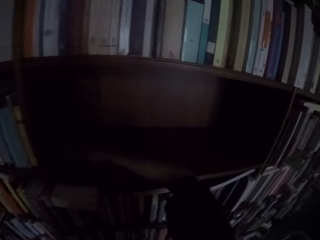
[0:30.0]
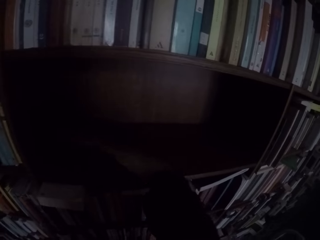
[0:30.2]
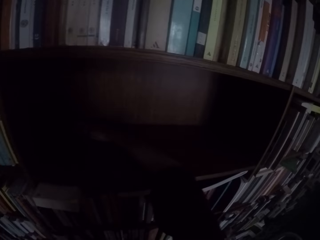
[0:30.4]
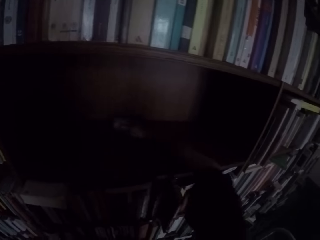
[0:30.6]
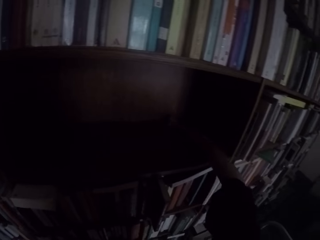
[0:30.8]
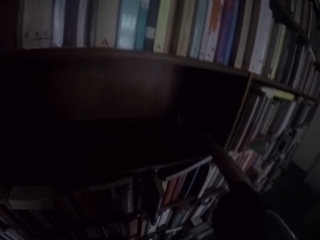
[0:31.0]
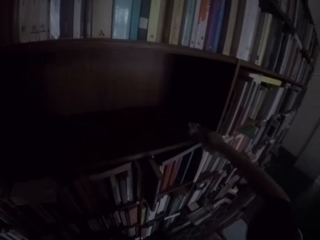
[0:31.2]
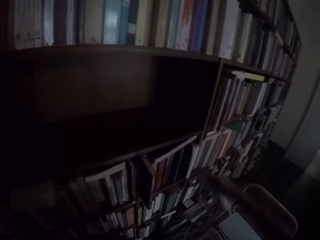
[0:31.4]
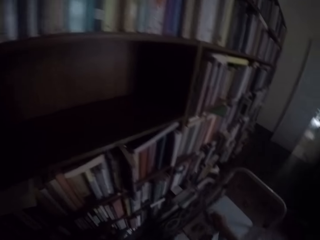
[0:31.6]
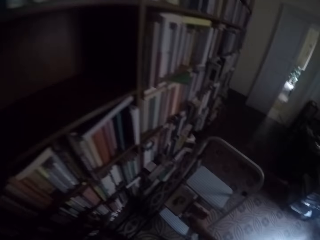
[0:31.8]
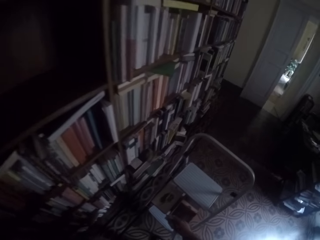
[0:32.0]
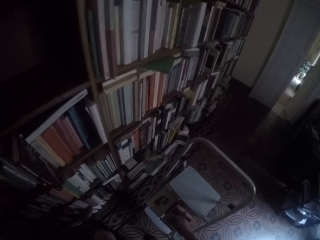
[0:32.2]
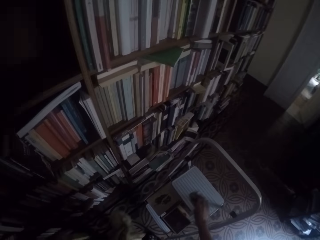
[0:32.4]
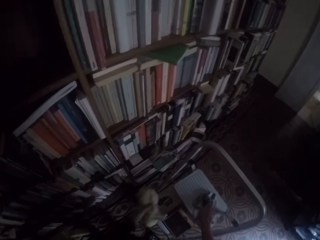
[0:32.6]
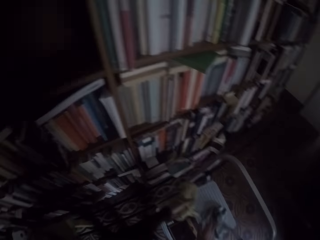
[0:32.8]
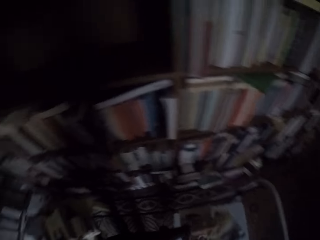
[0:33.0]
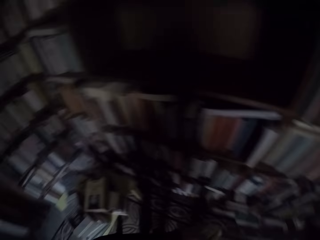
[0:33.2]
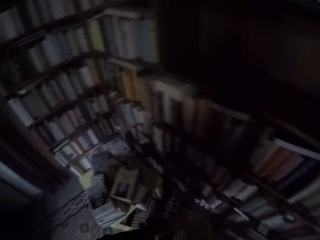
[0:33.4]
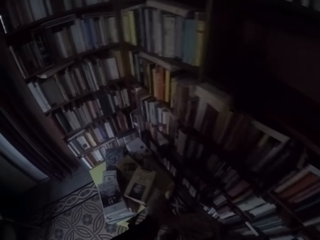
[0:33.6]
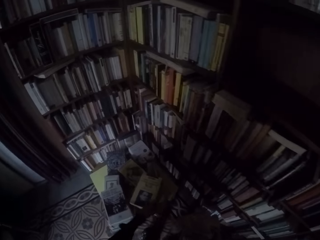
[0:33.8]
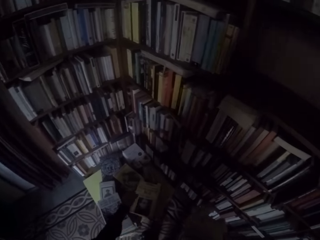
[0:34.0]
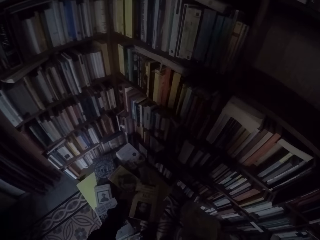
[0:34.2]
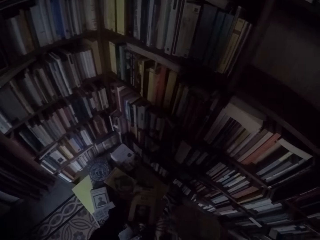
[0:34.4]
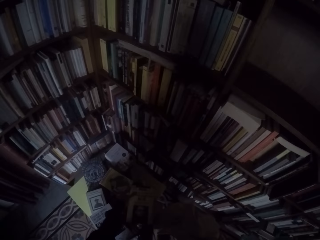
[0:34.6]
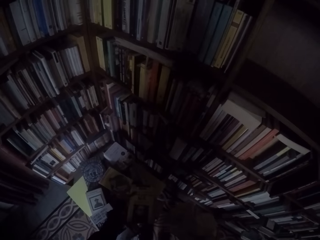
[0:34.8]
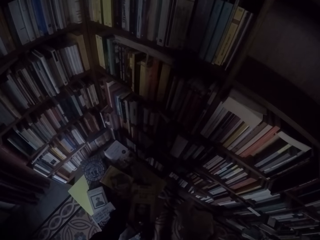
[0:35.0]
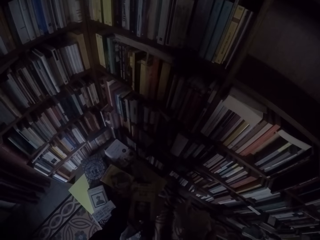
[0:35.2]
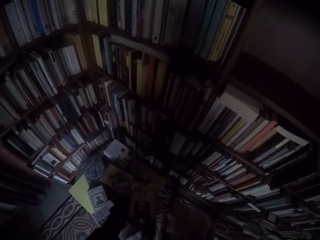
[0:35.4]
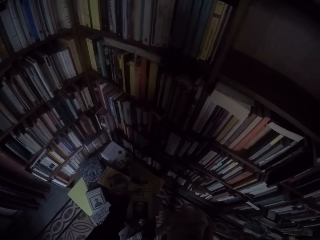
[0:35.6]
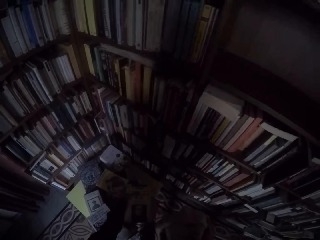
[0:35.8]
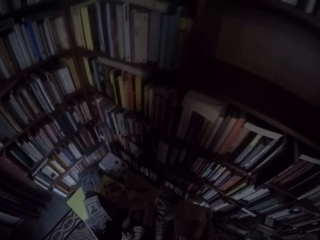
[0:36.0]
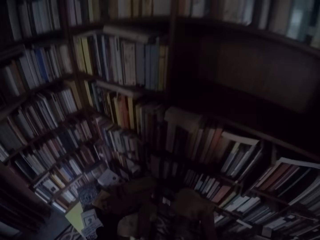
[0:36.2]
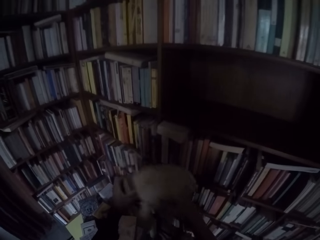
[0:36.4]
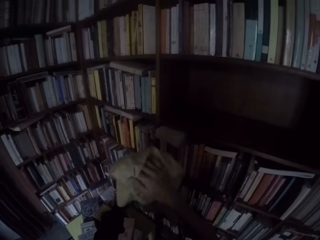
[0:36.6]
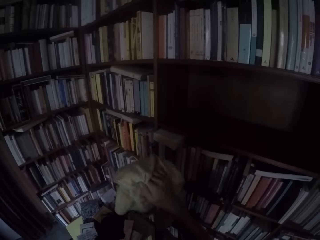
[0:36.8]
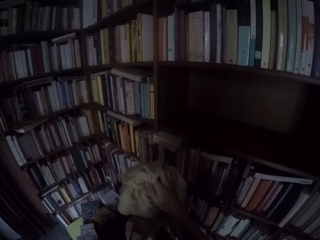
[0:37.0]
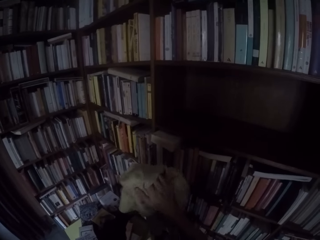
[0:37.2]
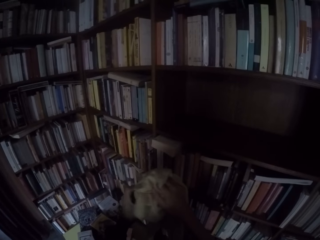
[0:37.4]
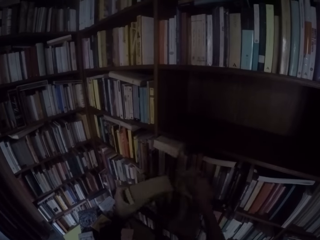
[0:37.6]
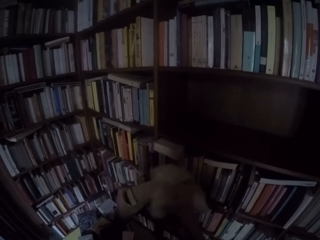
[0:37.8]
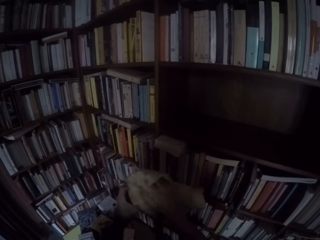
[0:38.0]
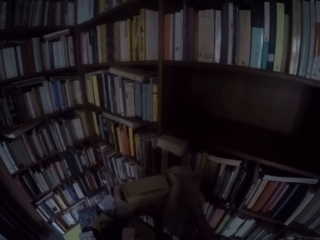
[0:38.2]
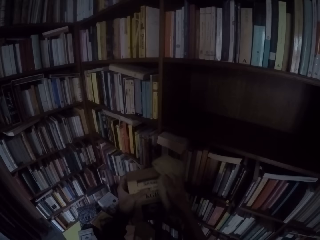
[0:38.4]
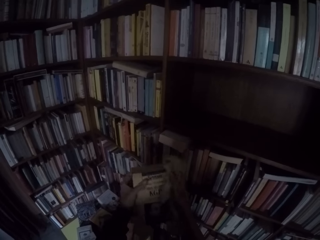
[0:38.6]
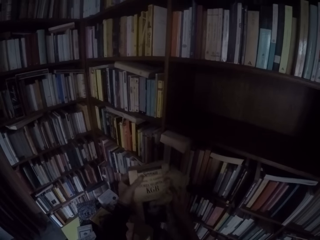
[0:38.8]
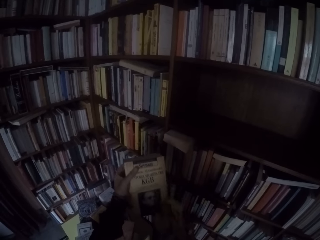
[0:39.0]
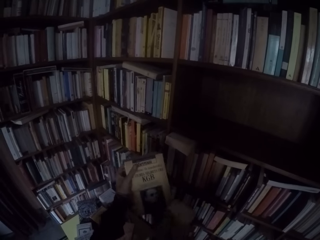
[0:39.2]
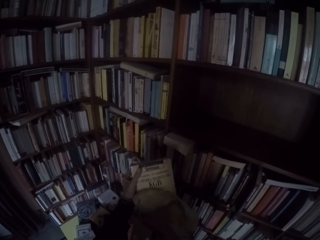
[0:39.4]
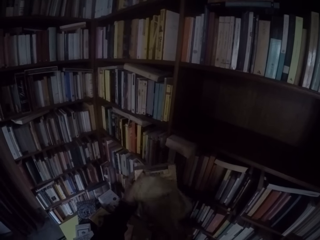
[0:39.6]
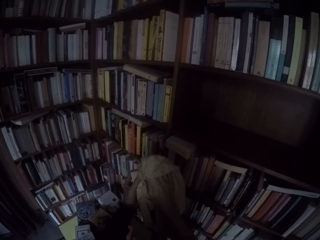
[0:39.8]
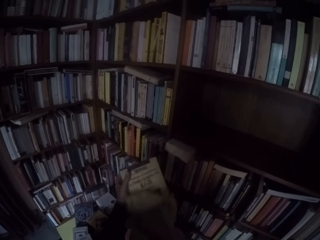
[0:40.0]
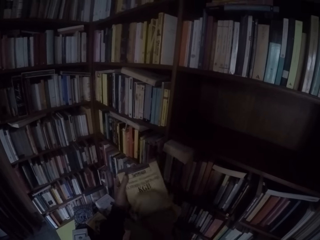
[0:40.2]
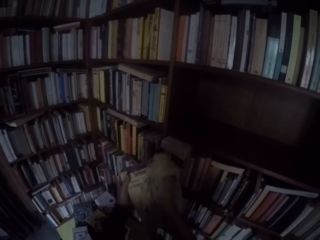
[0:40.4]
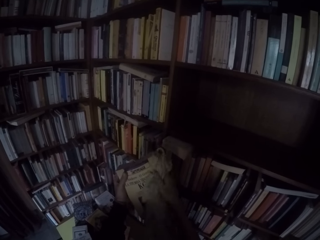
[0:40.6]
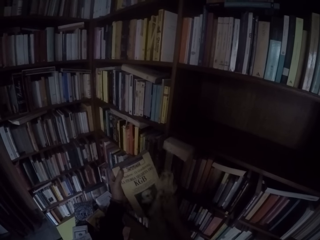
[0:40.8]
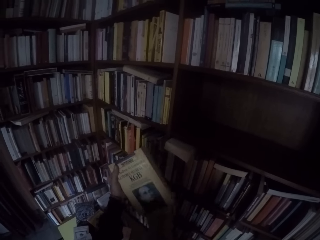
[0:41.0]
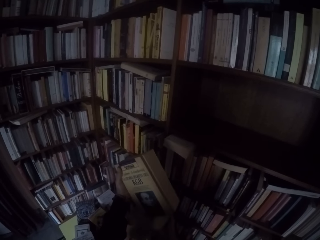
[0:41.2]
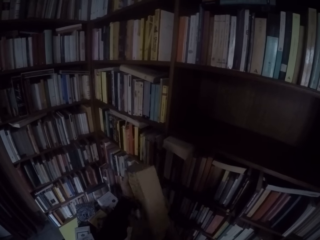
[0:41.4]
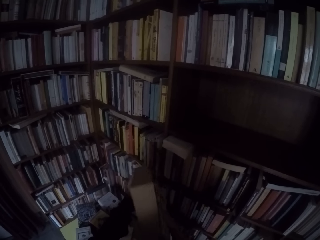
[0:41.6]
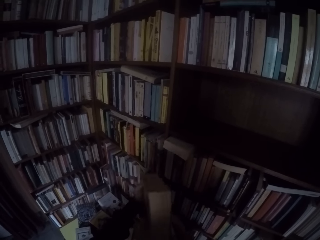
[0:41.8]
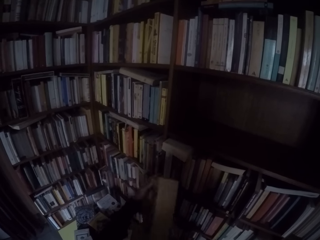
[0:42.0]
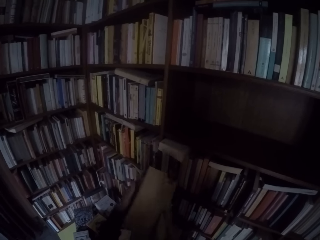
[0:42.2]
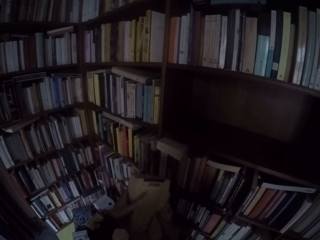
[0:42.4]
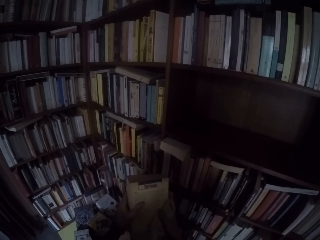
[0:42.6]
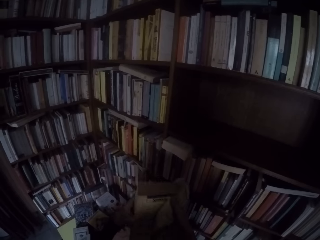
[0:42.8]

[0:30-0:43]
The camera wearer drops the towel on the collapsible ladder with his right hand. He picks up a book from the table with his left hand. He wipes the book with the towel in his right hand.

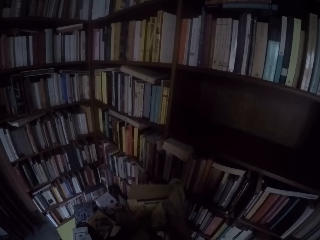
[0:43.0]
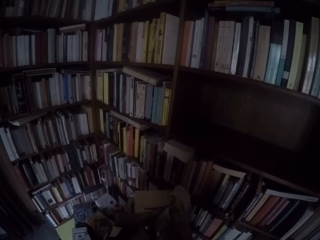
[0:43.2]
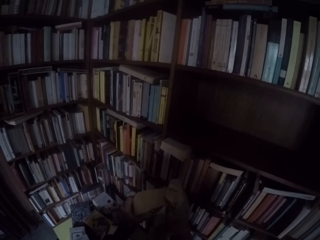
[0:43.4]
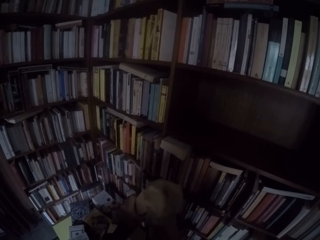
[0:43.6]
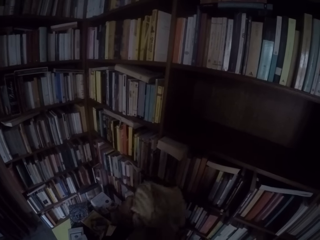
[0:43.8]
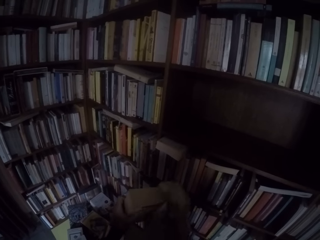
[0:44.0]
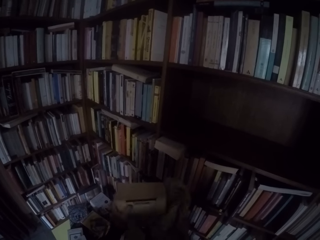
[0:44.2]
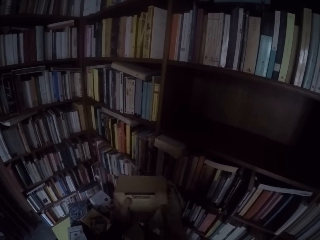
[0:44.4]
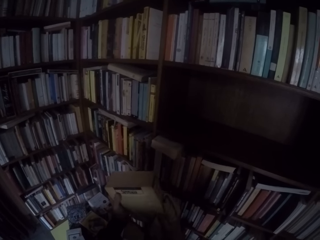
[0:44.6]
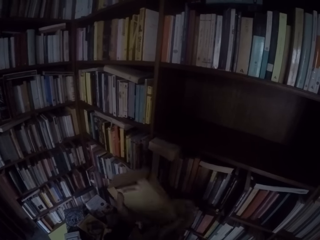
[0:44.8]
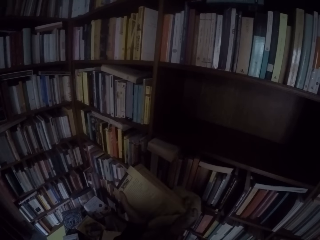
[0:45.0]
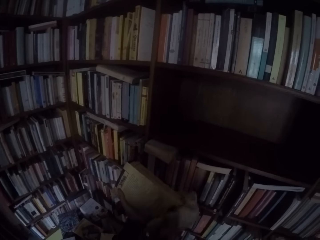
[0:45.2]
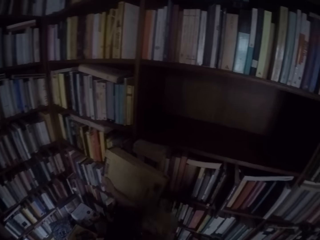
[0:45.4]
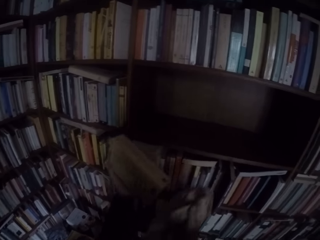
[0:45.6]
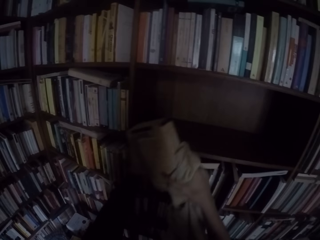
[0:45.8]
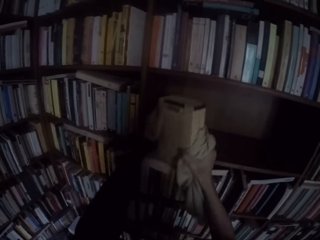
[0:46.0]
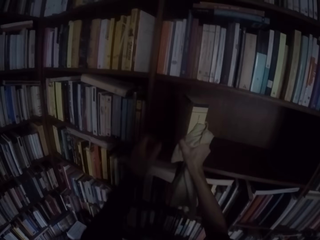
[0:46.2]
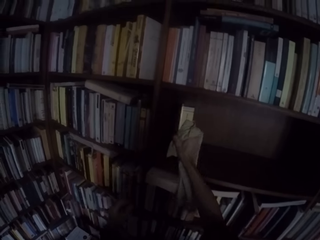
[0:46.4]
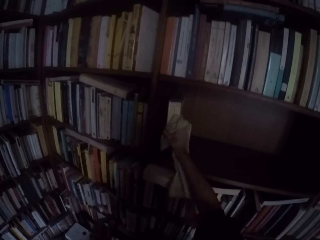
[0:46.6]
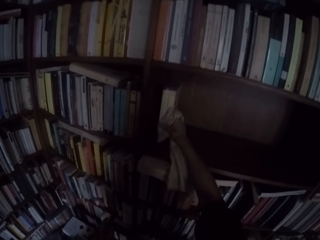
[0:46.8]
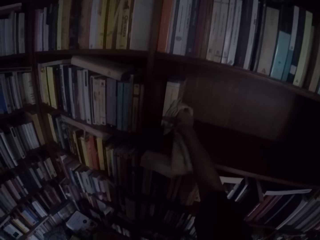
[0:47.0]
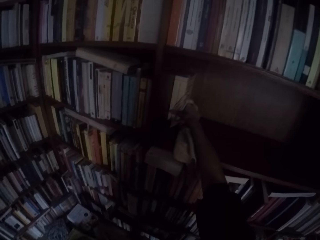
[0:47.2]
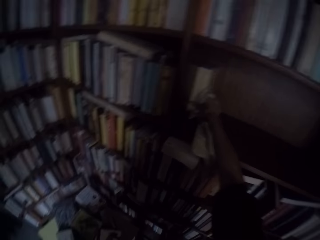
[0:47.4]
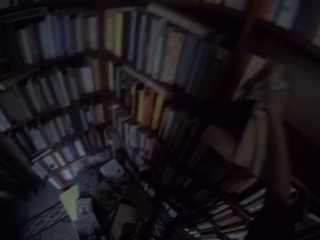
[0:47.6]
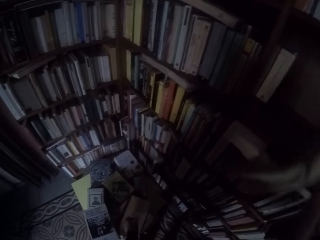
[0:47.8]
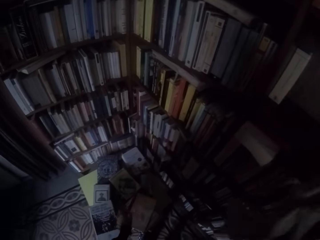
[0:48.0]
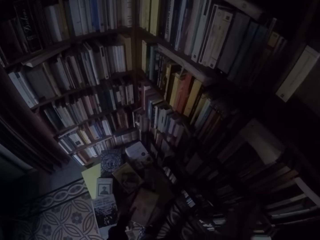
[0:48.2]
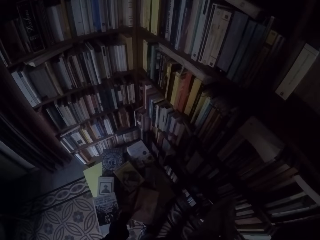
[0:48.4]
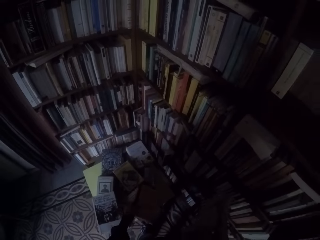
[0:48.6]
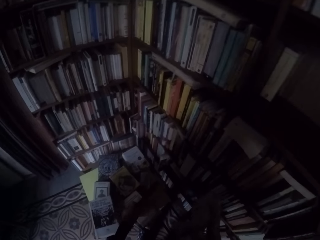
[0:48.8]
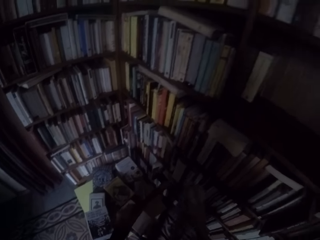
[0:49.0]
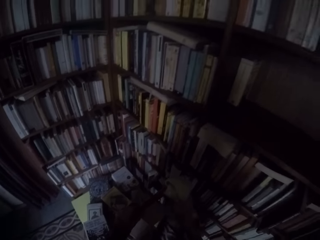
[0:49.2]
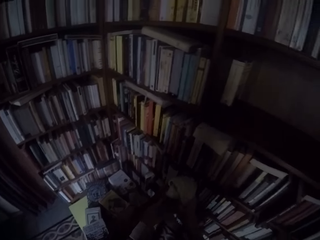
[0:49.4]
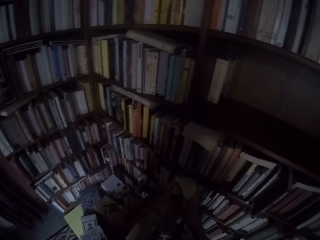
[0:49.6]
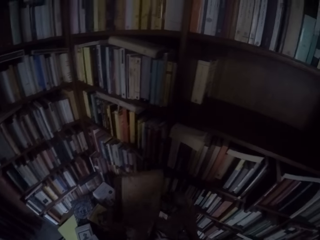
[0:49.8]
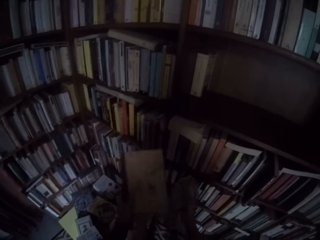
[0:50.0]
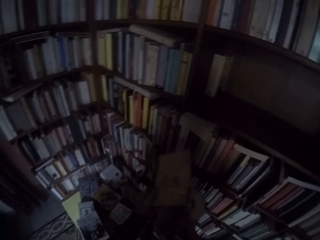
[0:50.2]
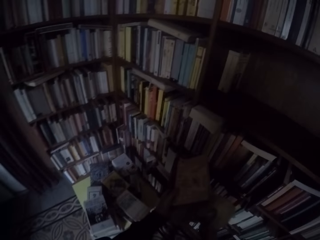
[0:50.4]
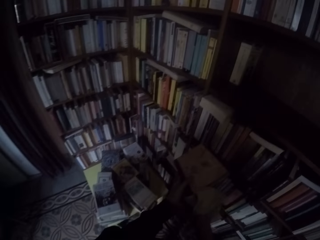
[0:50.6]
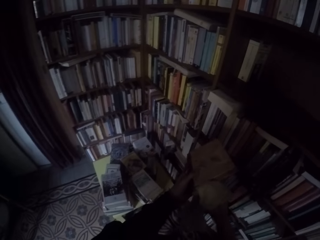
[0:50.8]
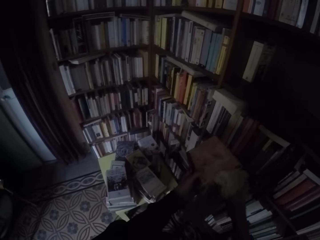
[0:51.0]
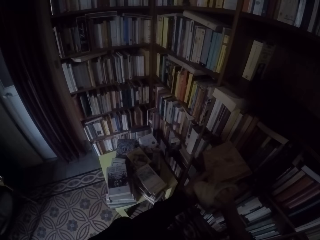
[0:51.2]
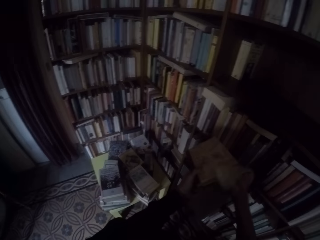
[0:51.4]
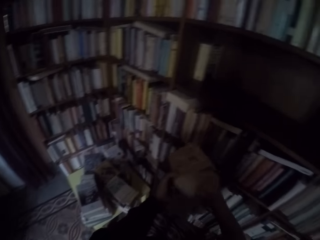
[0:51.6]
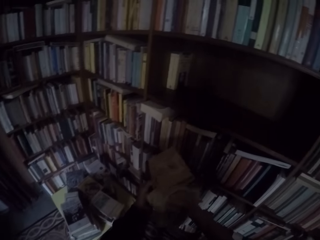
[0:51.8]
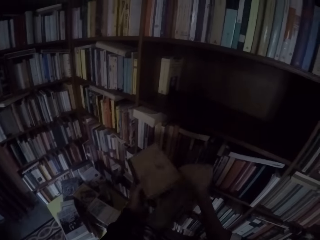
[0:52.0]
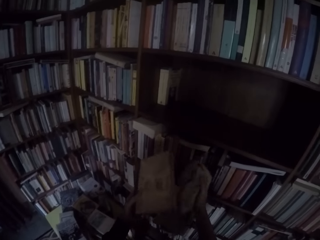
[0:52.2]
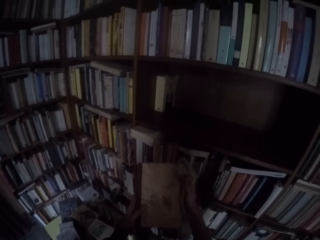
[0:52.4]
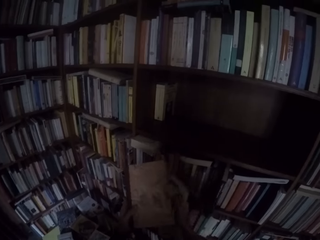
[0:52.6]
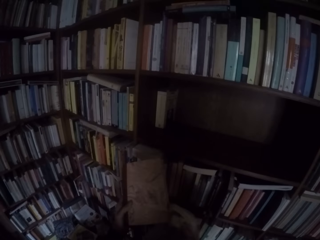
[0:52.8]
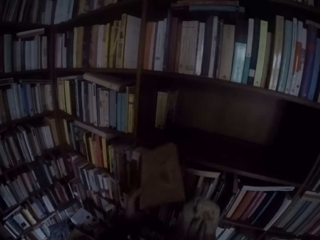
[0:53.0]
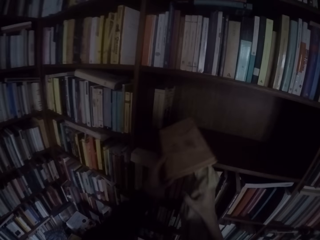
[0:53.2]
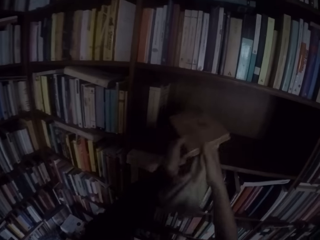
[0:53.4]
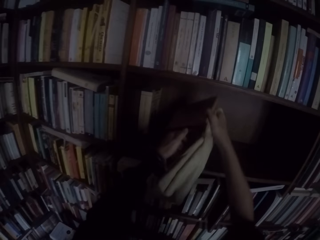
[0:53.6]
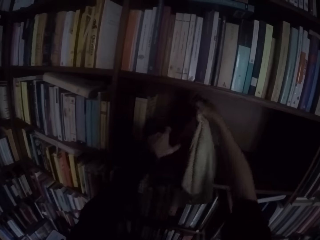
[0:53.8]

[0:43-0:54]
The camera wearer places the book on the shelf with his right hand. He picks up a book from the table with his left hand. He wipes the book with the towel in his right hand.
